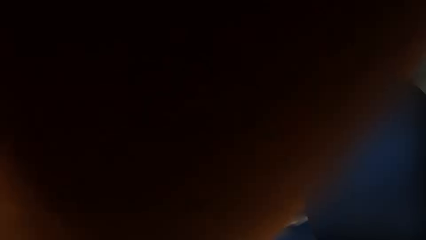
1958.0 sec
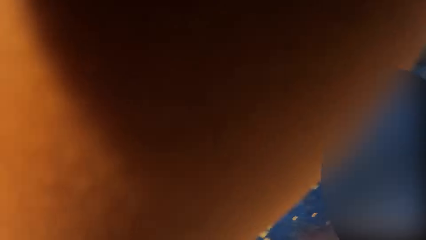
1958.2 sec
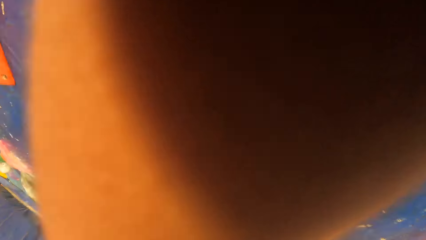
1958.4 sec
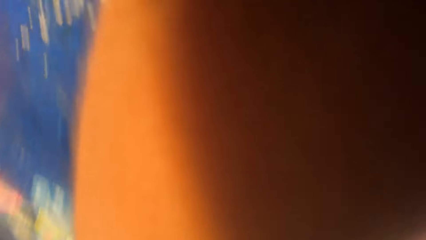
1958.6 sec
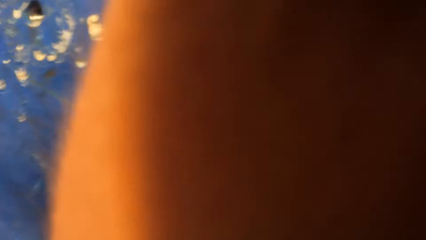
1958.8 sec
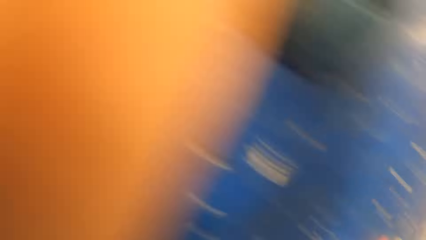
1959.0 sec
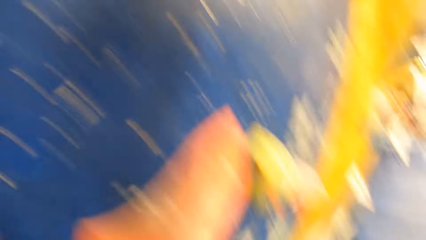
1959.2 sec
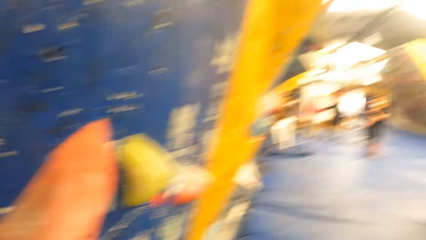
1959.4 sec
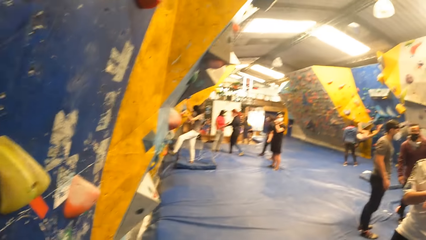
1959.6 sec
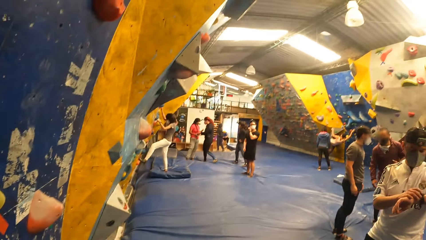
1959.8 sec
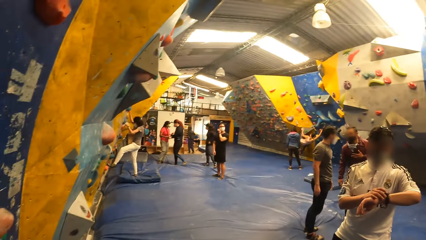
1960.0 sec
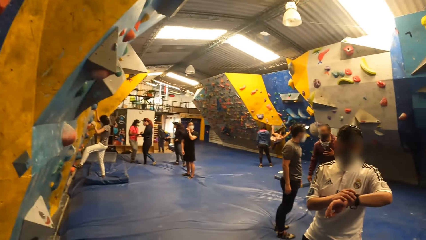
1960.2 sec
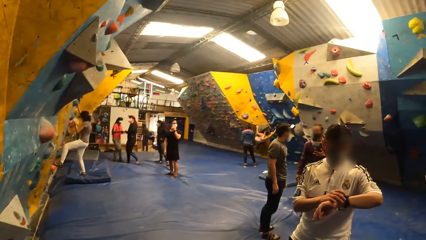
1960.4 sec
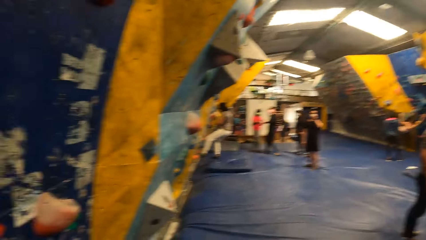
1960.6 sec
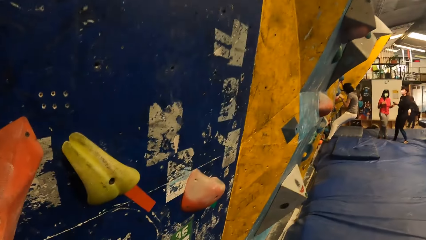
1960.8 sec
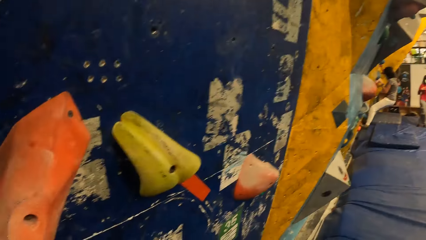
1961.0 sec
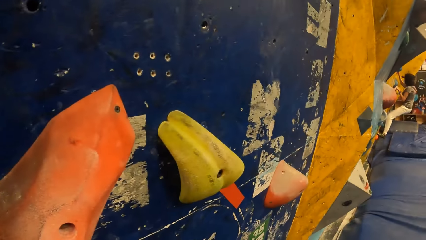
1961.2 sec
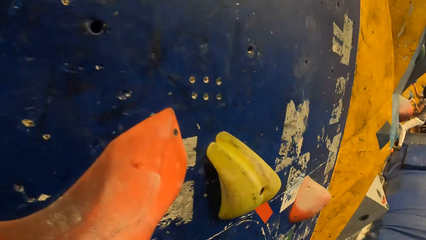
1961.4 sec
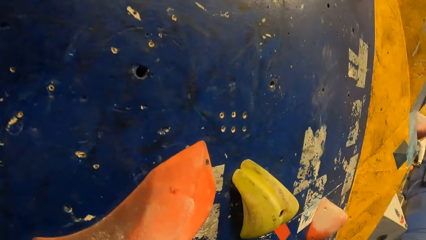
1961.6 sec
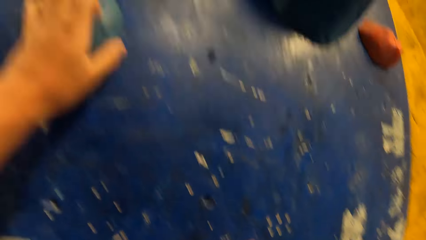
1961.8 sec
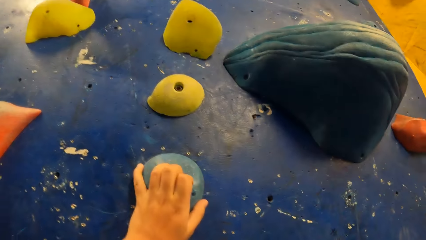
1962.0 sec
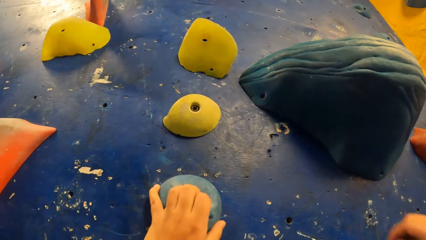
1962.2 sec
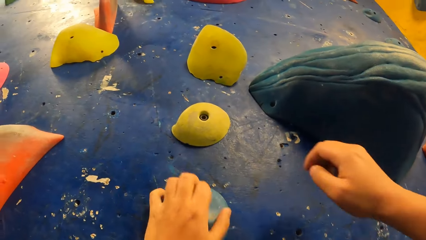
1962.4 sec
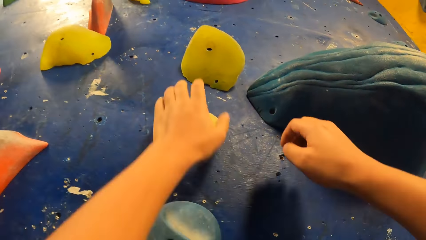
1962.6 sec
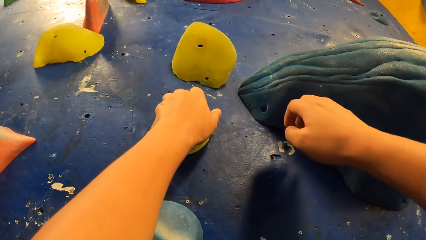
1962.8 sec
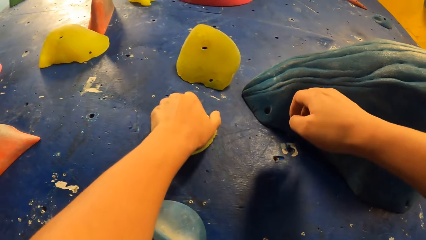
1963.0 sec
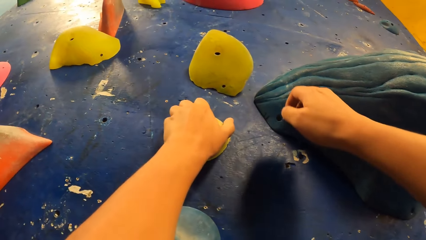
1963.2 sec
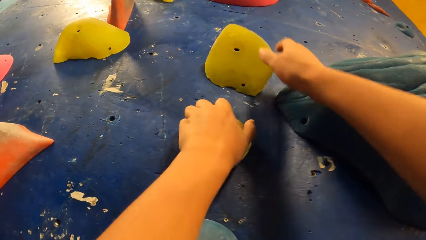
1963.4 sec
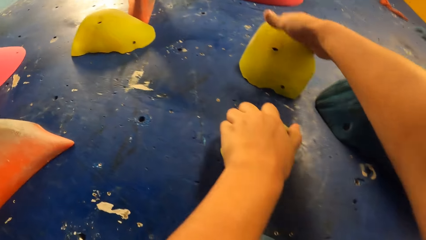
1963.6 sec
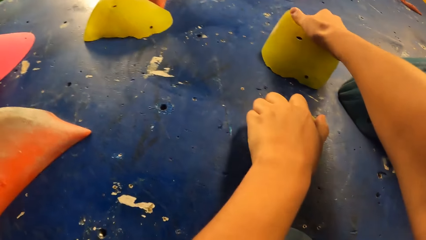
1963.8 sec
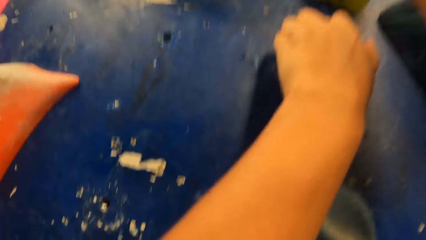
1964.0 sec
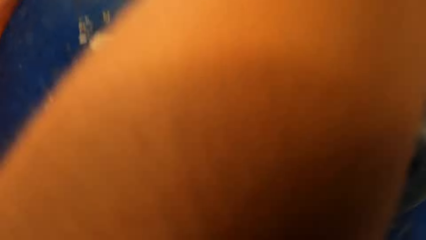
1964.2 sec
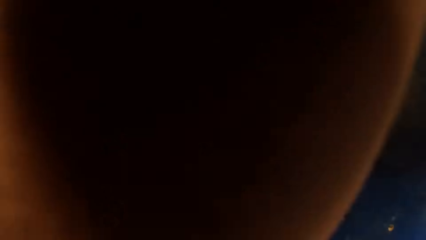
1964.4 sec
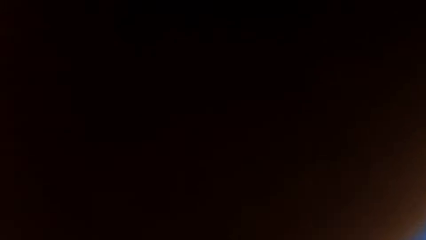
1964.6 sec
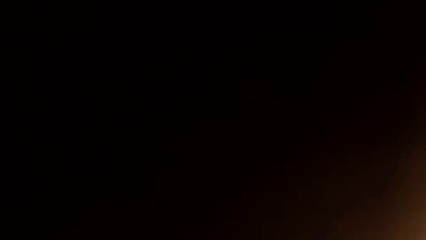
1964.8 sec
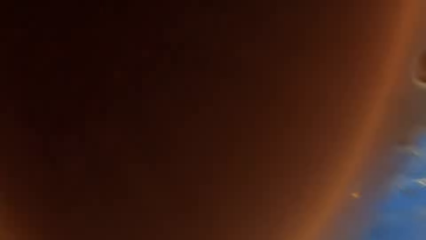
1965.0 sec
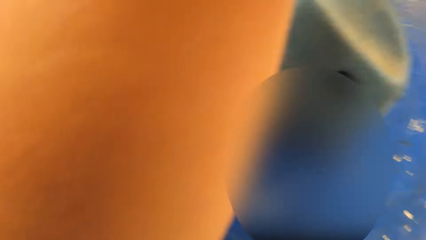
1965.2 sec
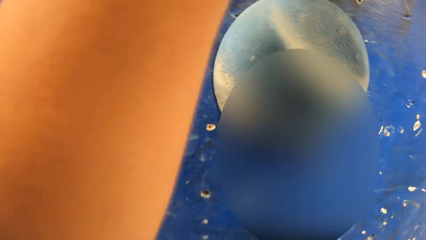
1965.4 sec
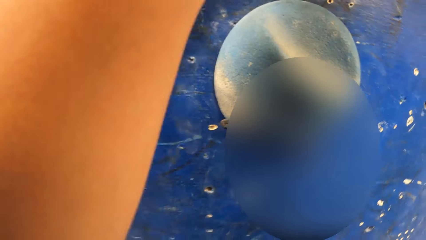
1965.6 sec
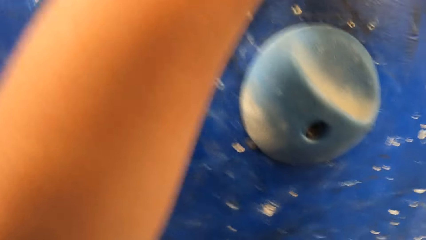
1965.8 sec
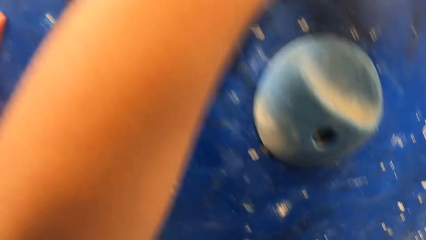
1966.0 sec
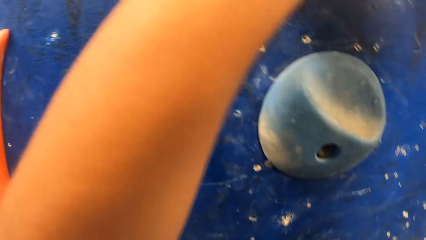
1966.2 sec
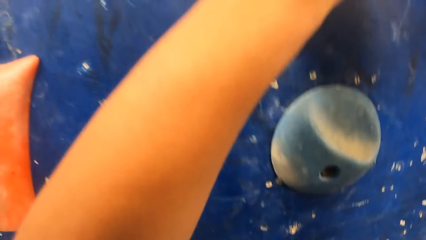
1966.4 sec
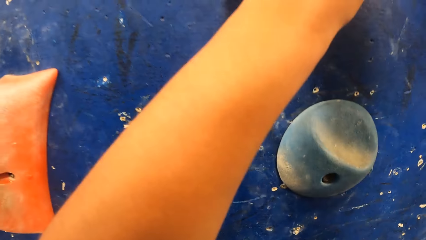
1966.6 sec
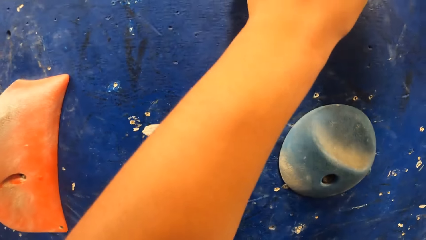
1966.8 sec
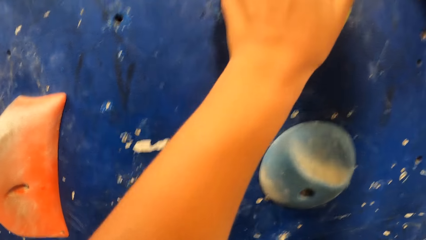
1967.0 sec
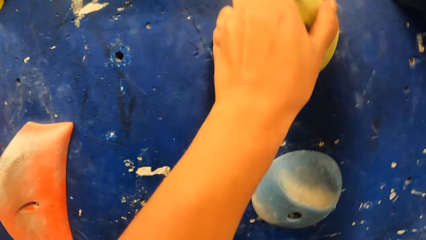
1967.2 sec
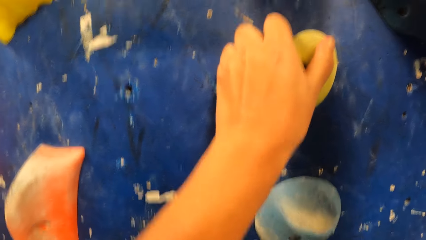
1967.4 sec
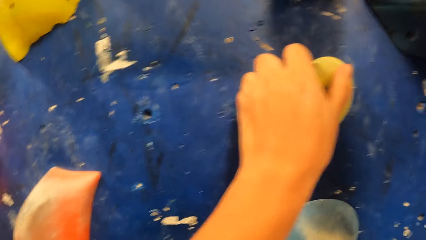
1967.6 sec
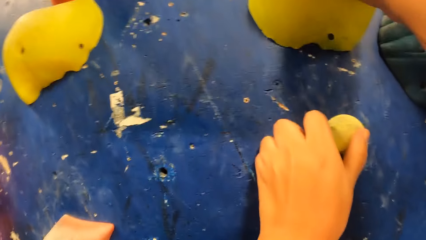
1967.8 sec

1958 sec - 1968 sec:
The camera wearer looks around the room. They climb on the wall.

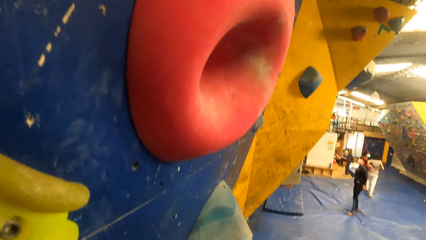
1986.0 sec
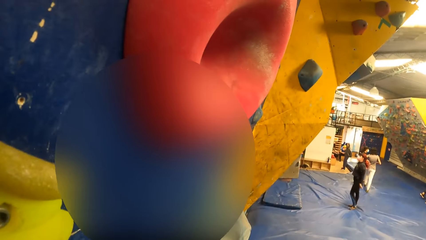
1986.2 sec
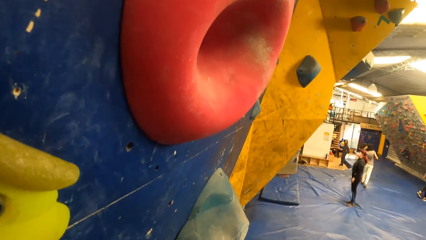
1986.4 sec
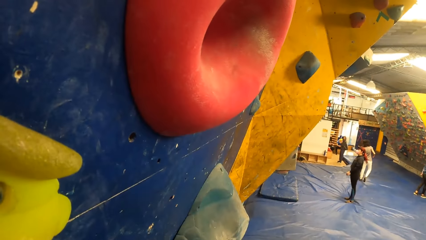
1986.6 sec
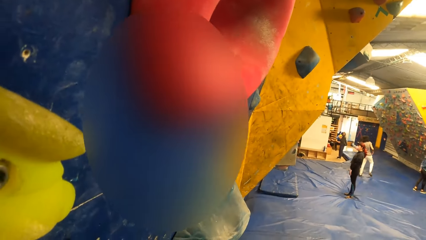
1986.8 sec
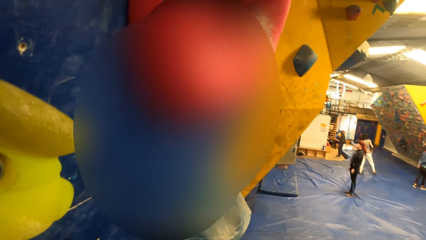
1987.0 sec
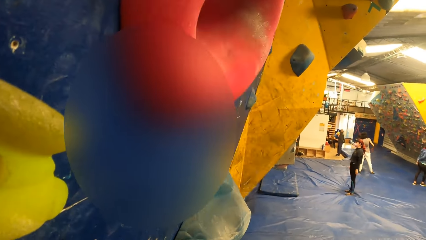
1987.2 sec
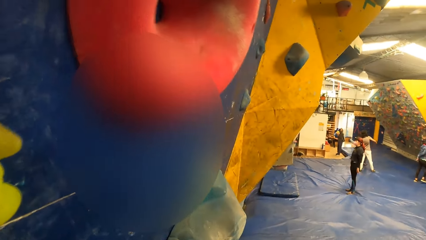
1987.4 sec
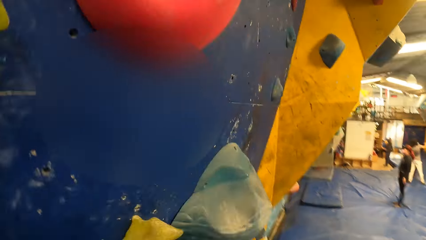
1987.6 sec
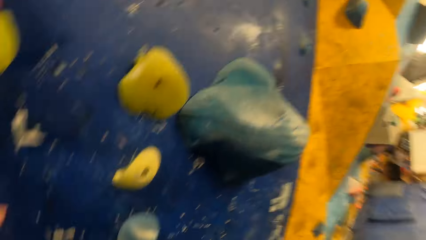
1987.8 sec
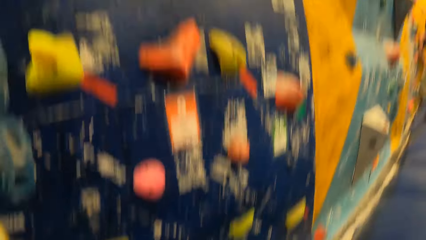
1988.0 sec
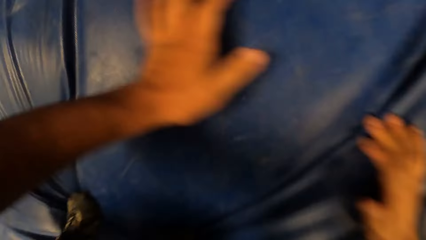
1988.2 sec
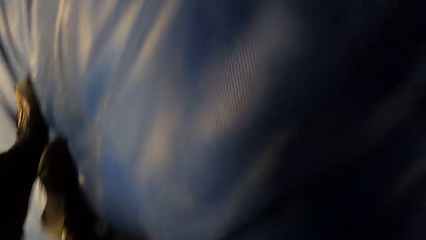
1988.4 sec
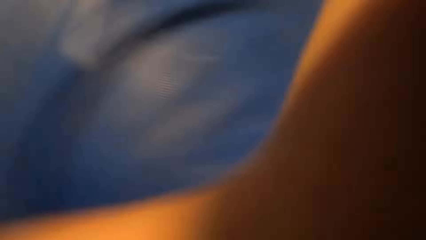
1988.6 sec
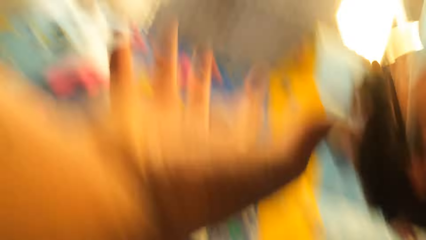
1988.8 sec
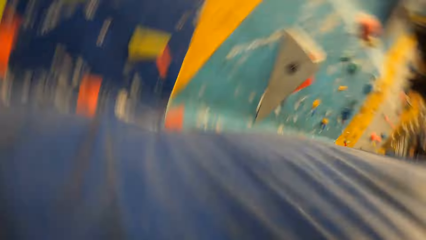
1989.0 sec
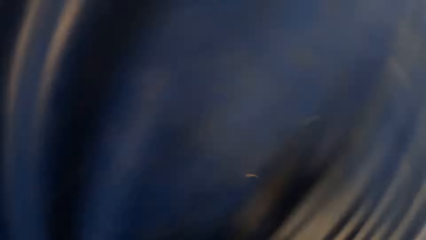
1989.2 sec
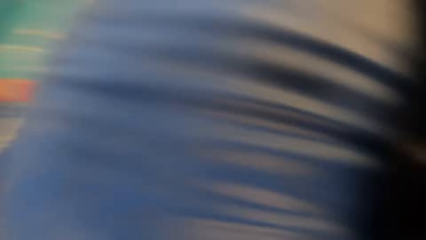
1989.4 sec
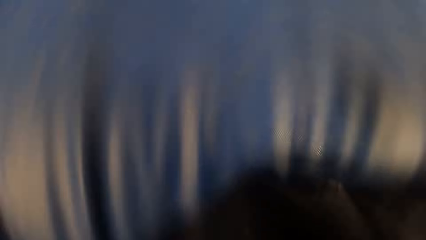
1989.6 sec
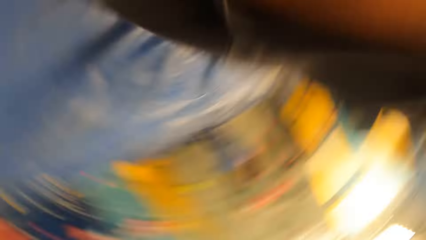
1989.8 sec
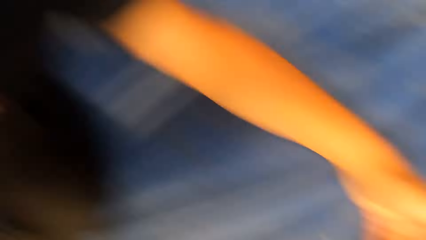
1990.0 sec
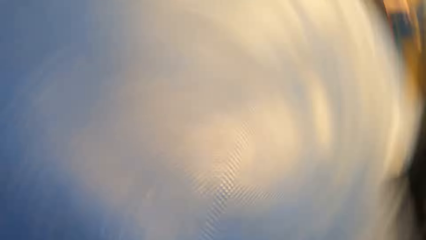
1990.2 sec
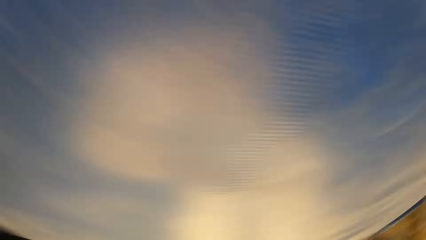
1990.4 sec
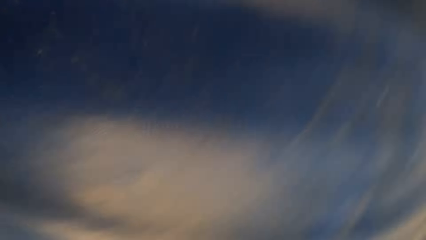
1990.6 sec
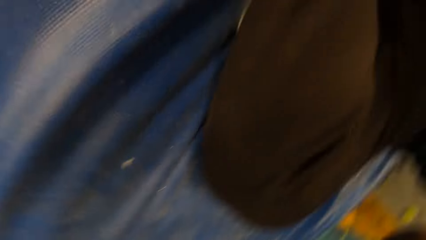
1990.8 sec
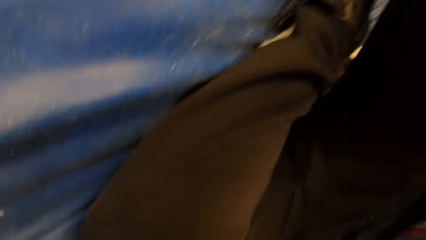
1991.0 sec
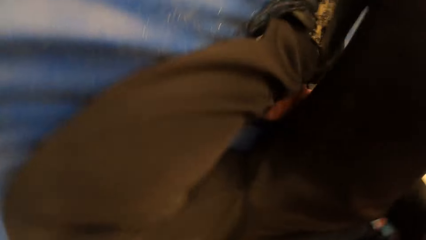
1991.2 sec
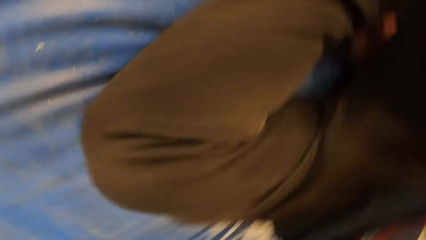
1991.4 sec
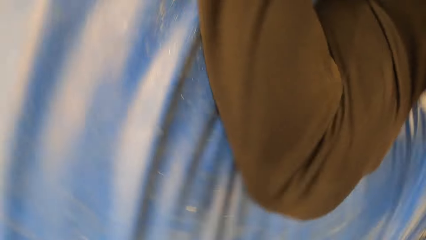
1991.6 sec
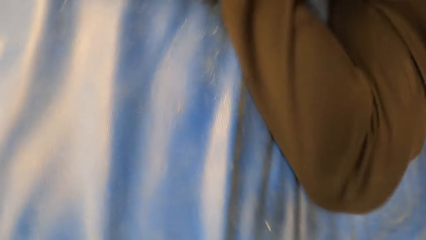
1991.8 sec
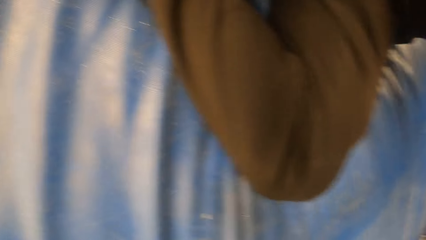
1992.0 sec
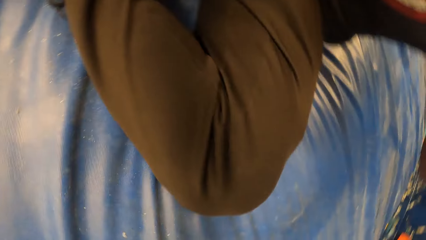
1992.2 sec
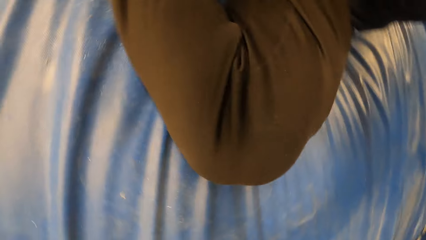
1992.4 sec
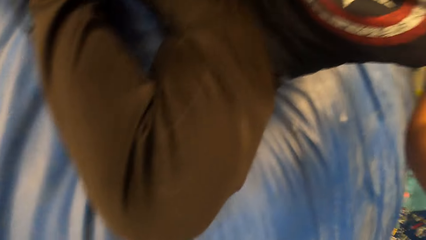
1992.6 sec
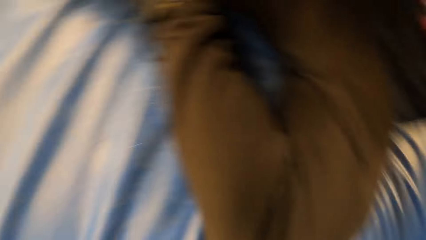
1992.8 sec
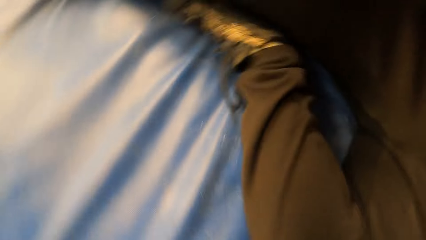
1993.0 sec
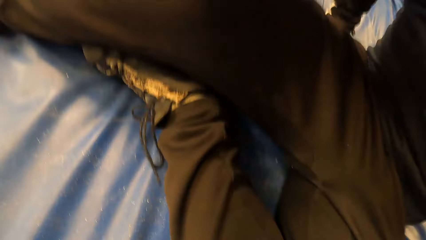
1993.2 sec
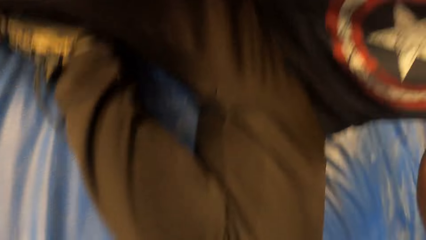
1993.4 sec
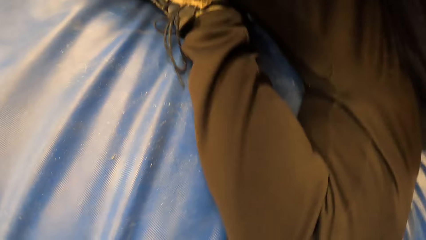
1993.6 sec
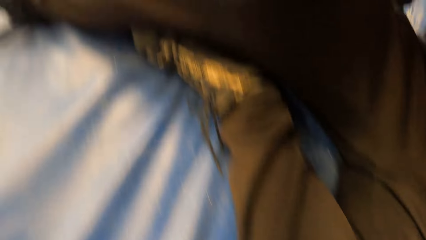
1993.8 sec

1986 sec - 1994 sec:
The camera wearer falls down on the floor.
